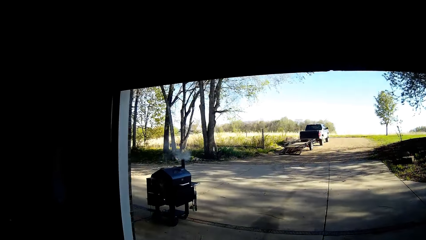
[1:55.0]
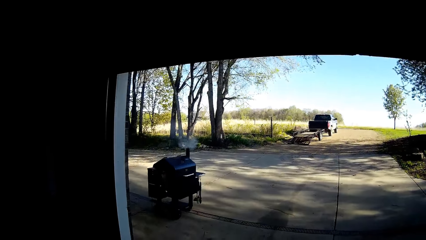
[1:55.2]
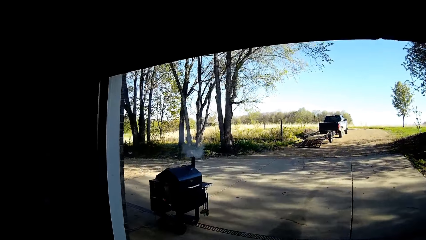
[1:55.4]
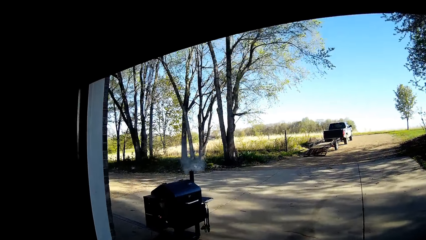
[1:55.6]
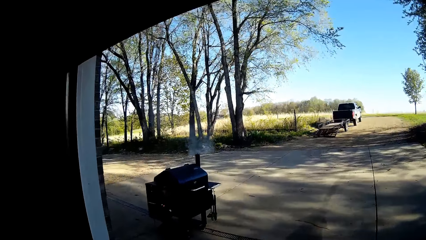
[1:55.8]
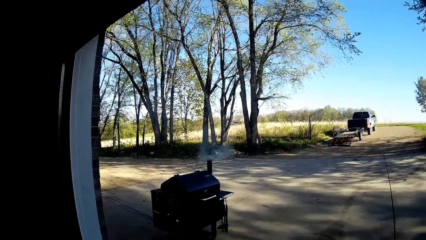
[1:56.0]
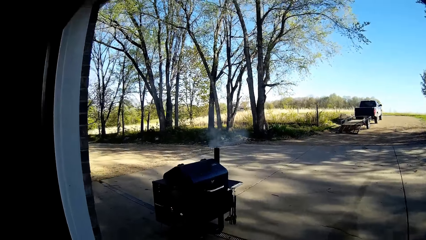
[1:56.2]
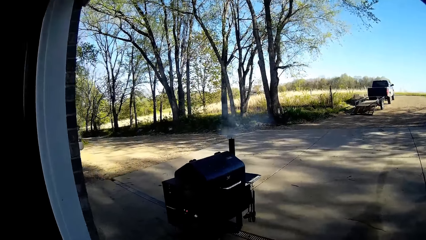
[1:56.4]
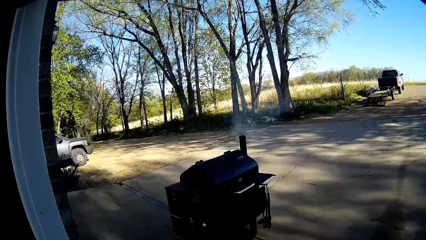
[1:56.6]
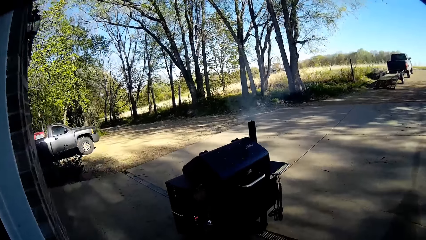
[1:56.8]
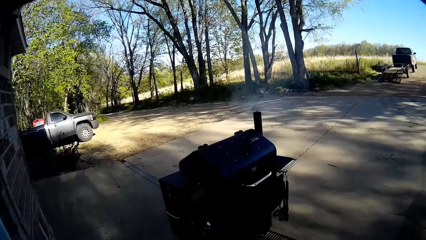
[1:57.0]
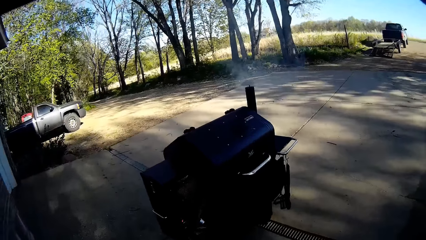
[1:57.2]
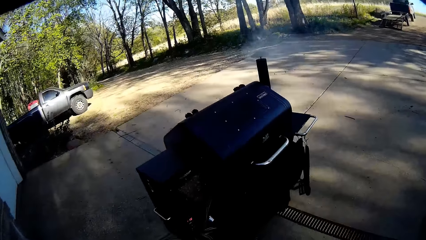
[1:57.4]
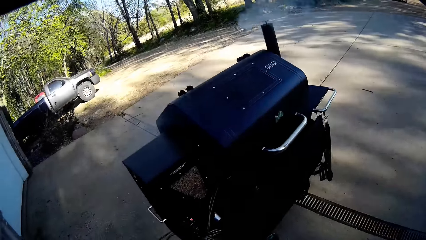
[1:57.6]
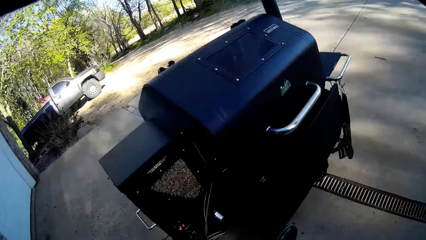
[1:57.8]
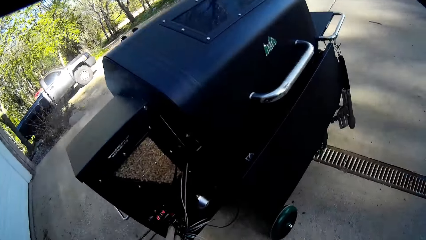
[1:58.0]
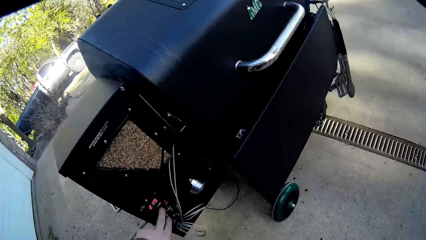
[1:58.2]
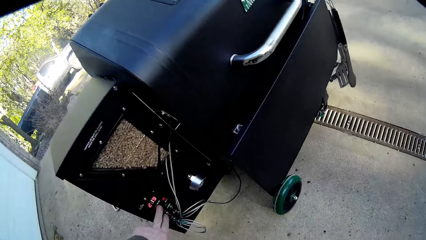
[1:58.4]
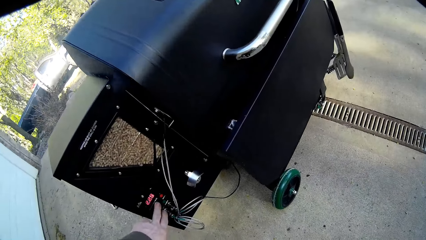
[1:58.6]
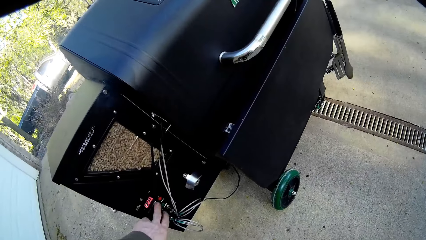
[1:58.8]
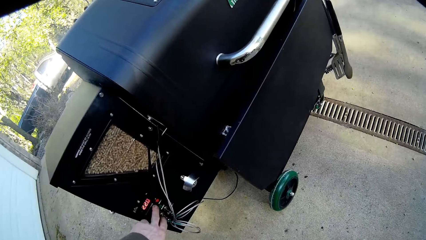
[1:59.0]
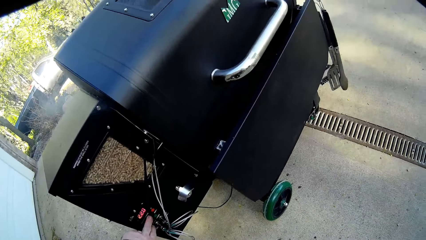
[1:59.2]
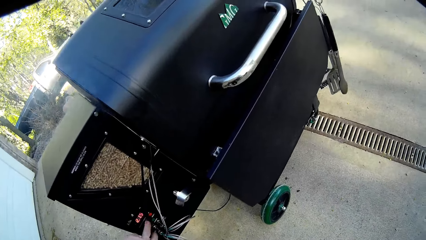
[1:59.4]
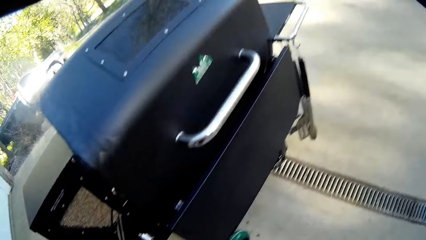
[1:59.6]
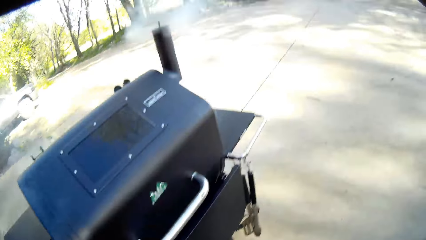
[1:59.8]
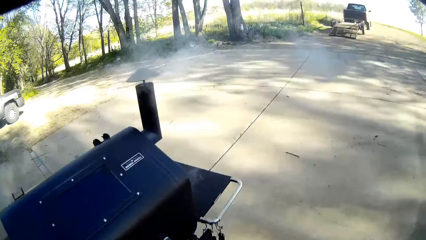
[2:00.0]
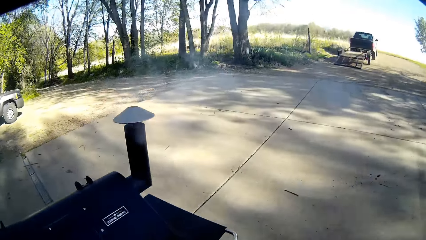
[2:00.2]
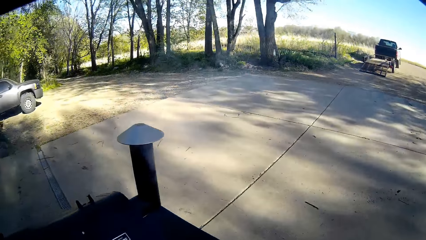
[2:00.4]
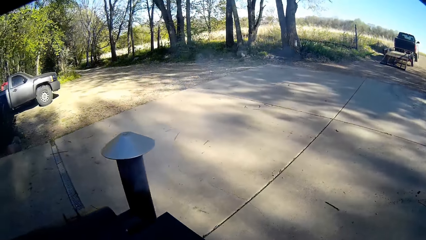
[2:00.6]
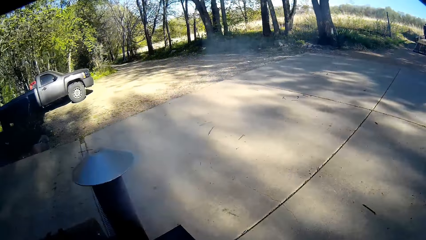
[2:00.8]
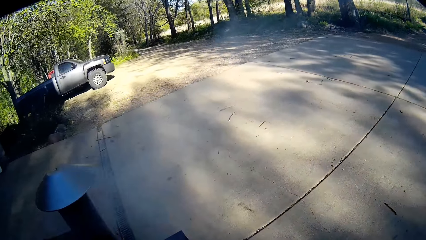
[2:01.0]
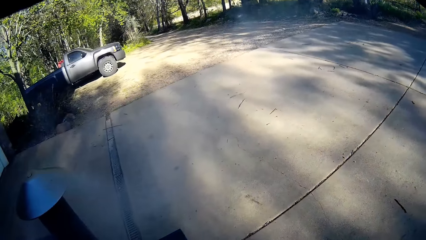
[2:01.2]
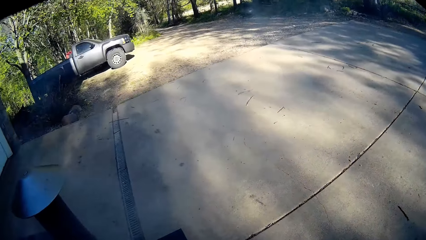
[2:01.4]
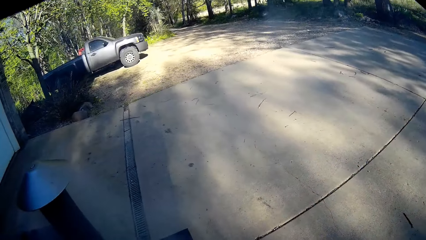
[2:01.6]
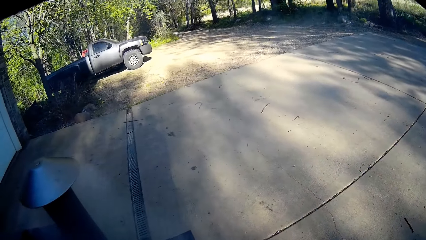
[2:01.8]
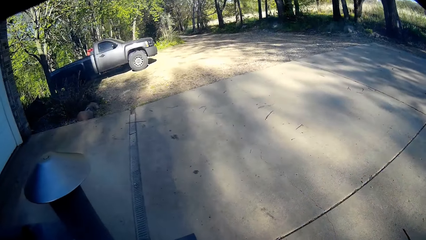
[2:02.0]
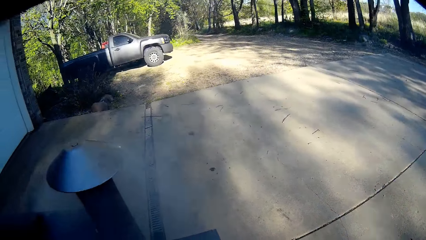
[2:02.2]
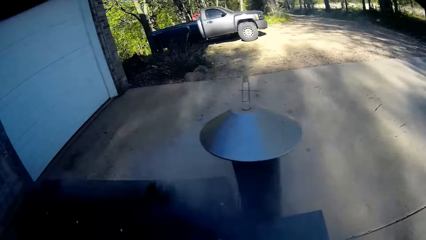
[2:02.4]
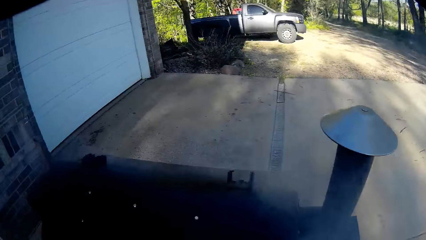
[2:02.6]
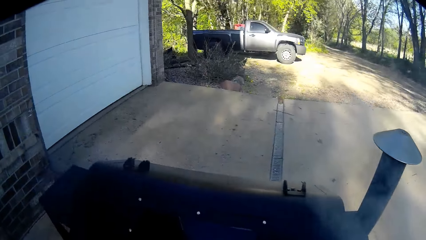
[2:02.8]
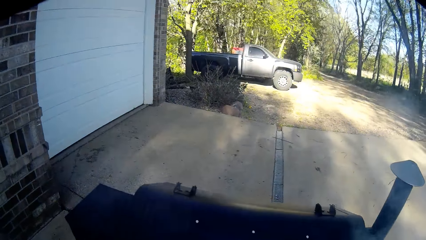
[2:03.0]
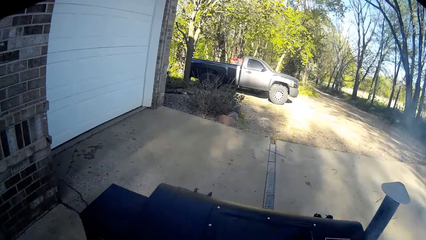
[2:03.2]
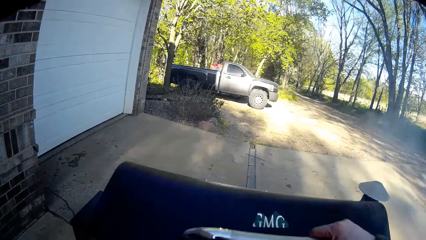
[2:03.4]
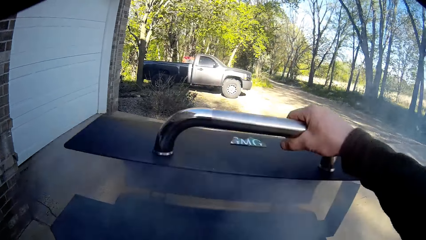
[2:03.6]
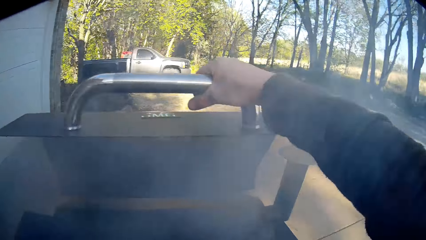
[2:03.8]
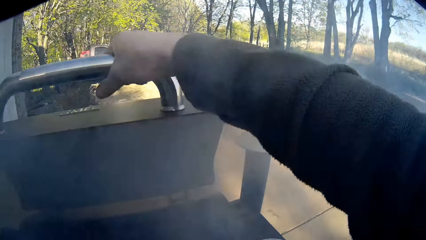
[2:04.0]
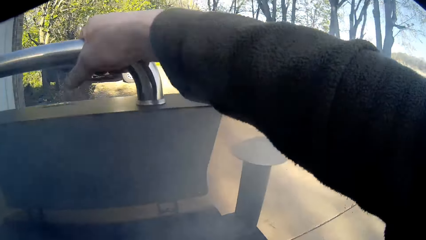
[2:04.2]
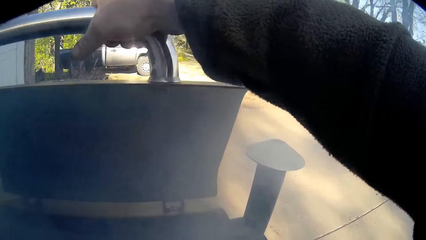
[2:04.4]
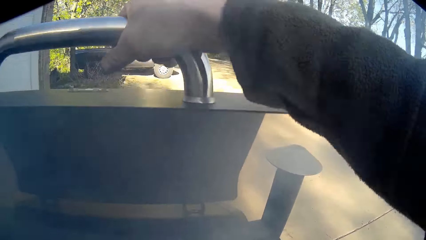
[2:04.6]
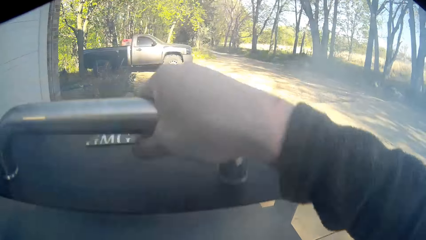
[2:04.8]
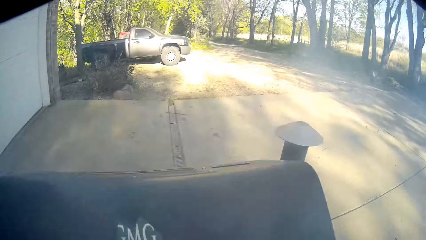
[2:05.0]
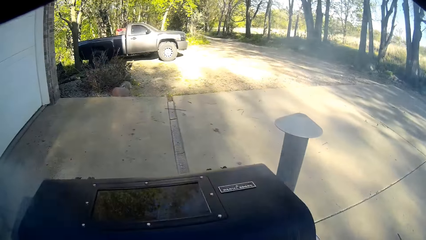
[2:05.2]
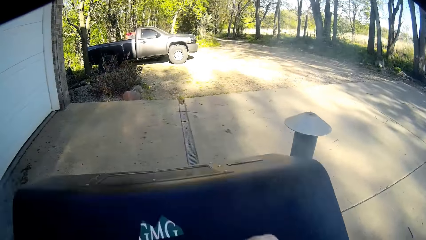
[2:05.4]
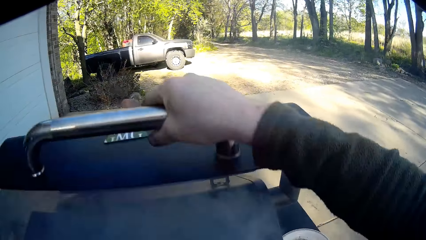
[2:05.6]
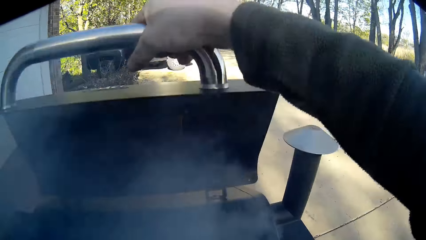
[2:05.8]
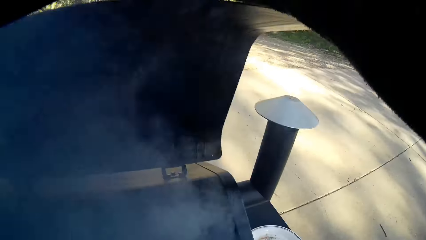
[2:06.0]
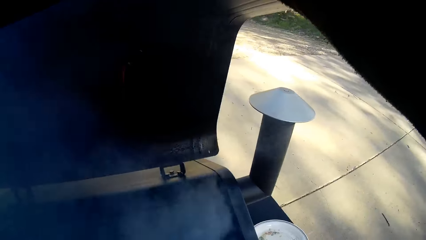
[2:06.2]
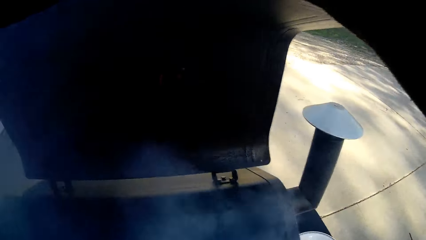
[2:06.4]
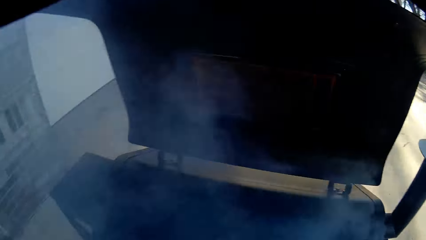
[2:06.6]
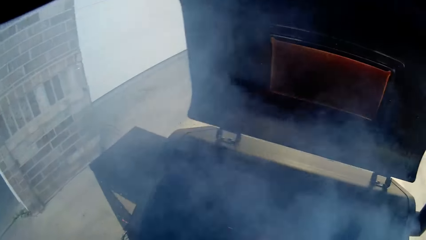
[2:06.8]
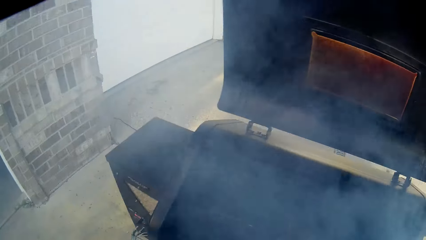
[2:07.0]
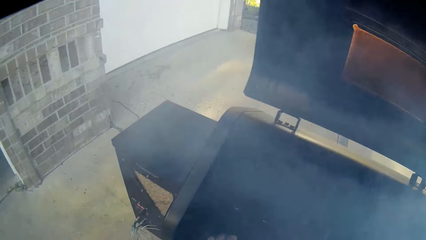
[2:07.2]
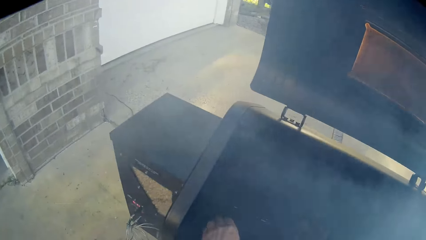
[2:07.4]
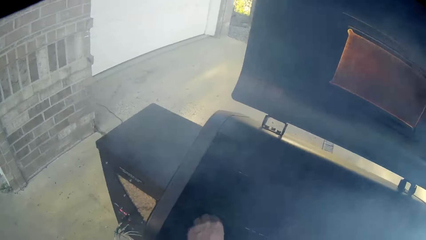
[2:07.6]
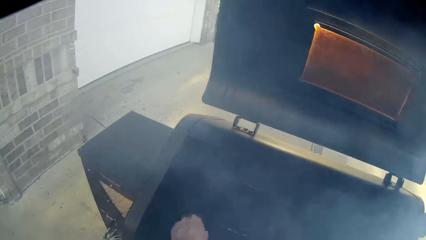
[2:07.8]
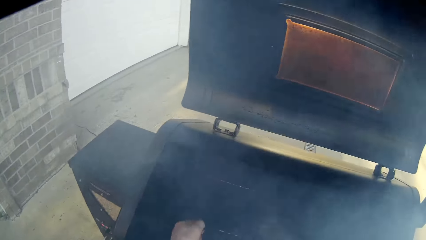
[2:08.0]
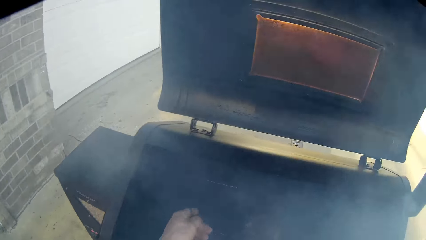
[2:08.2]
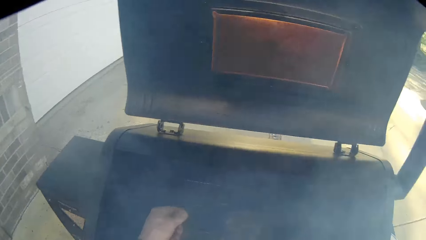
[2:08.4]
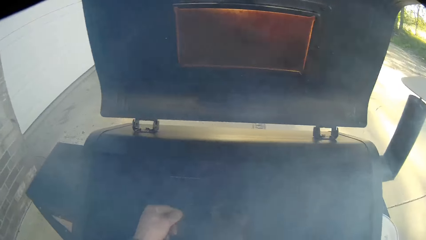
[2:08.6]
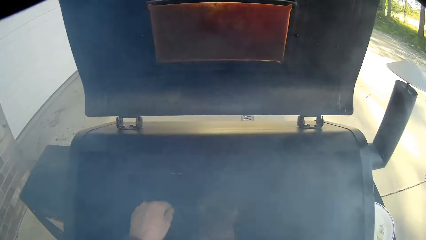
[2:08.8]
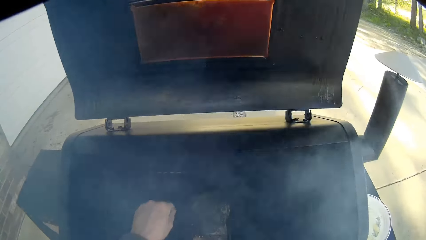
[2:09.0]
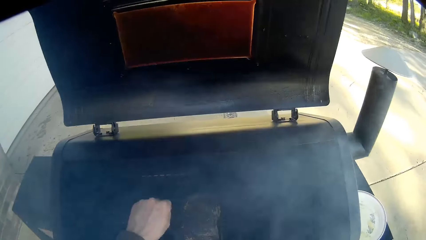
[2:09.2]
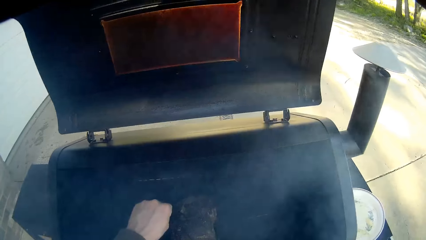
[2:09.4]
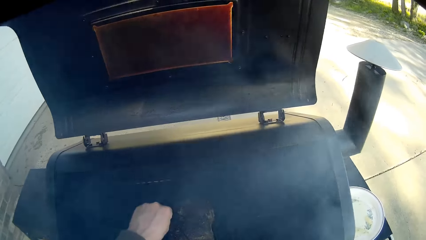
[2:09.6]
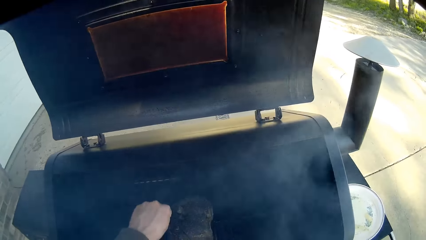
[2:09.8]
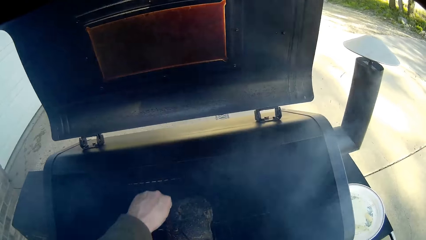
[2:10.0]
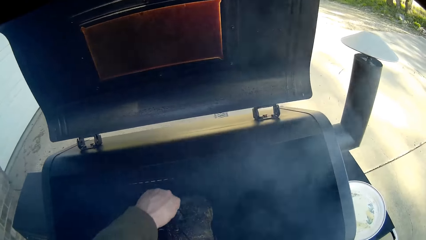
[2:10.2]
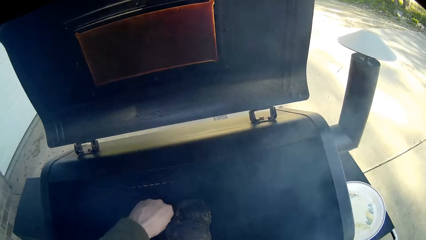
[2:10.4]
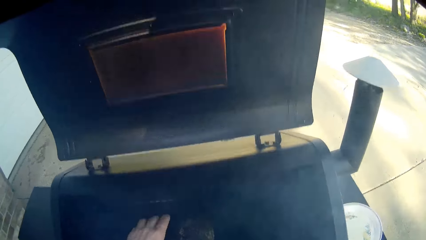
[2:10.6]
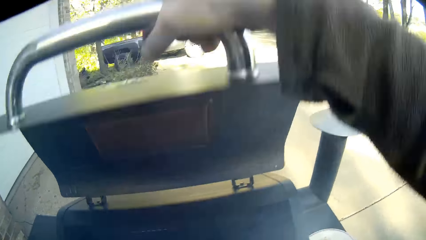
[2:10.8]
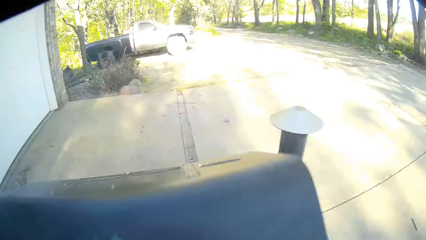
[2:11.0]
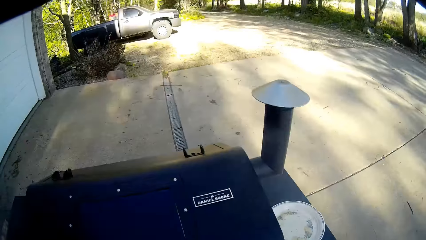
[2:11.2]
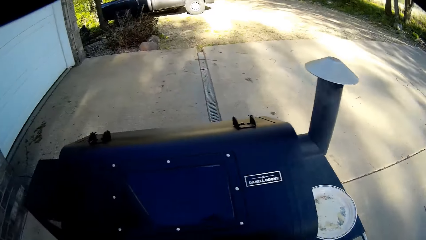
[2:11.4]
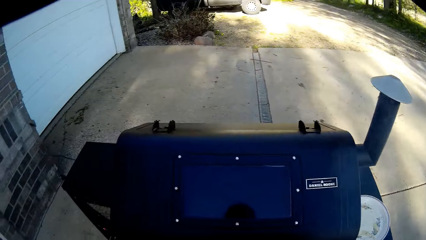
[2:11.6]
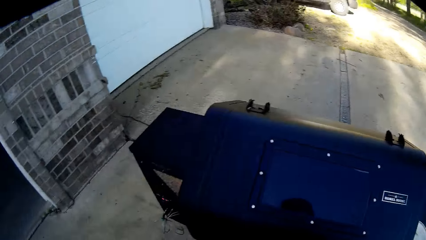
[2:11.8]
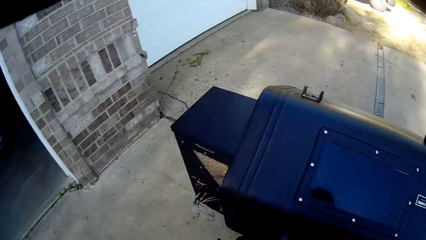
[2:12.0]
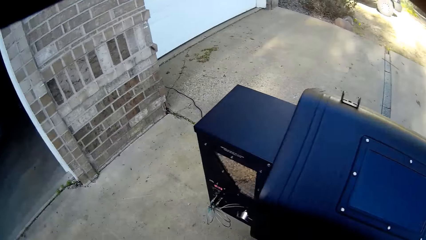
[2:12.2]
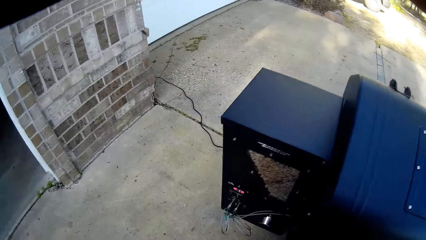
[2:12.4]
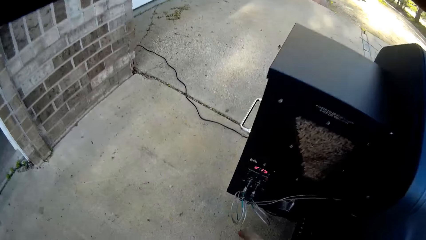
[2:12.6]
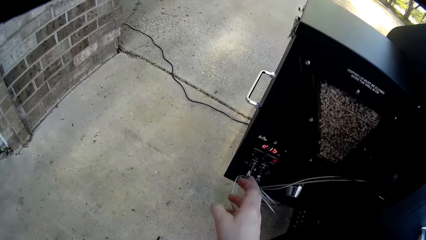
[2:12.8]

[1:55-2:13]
The camera wearer adjusts the settings on an electric grill with his left hand. He opens the lid of the electric grill with his right hand. He puts his left hand into the electric grill. He checks the meat. He stabs a toothpick into a piece of the meat in the electric grill with his left hand. He closes the lid of the electric grill with his right hand.
